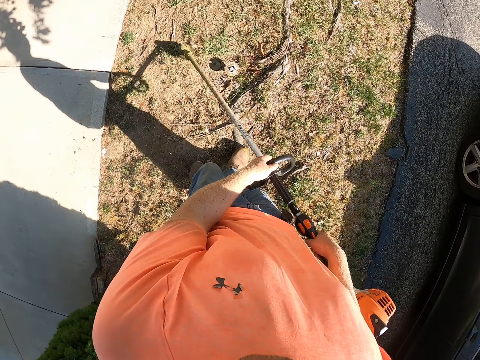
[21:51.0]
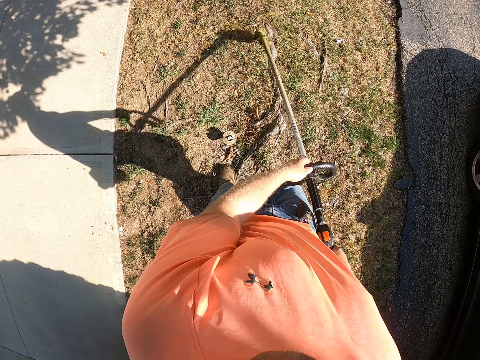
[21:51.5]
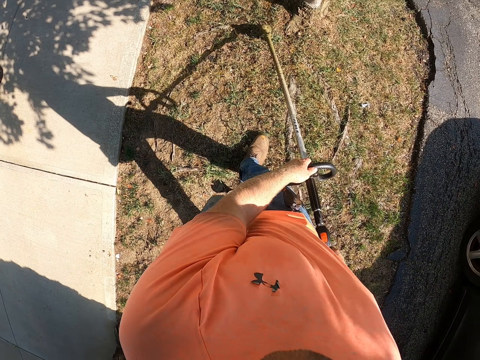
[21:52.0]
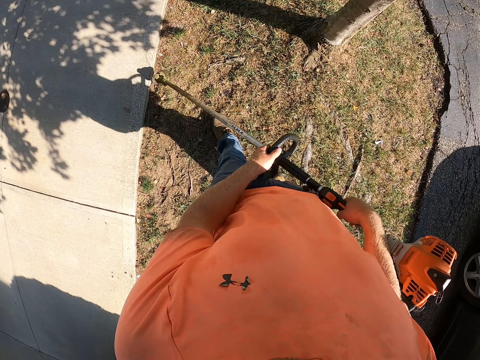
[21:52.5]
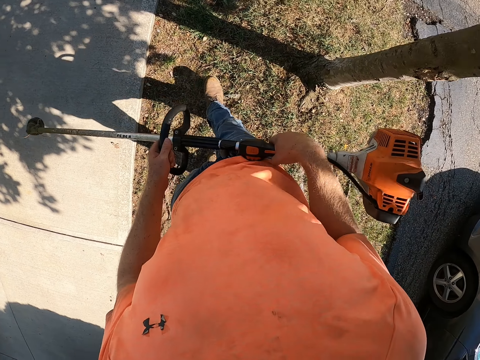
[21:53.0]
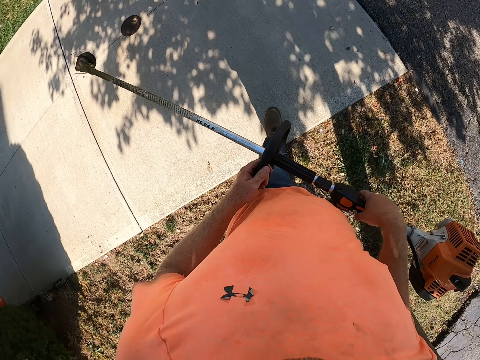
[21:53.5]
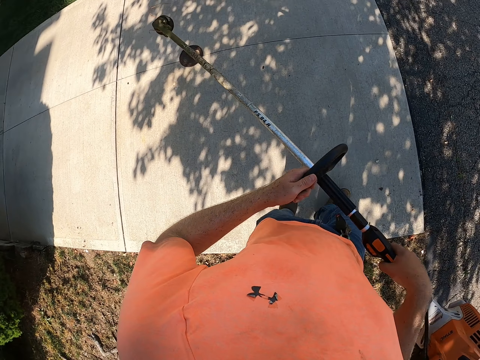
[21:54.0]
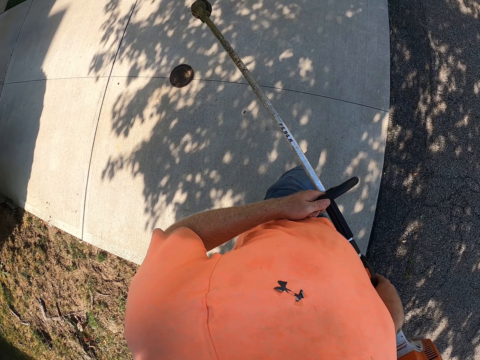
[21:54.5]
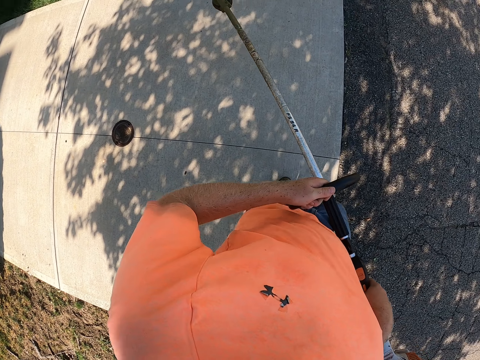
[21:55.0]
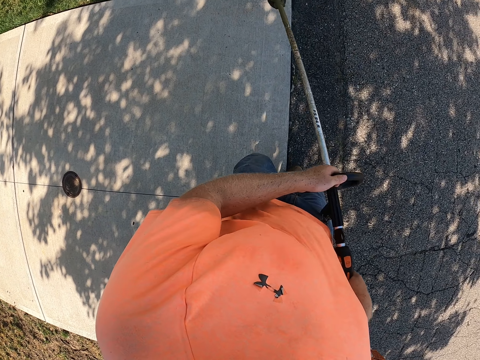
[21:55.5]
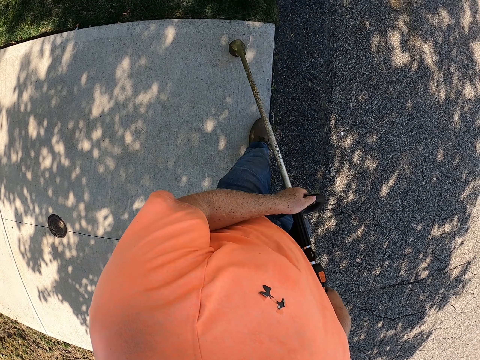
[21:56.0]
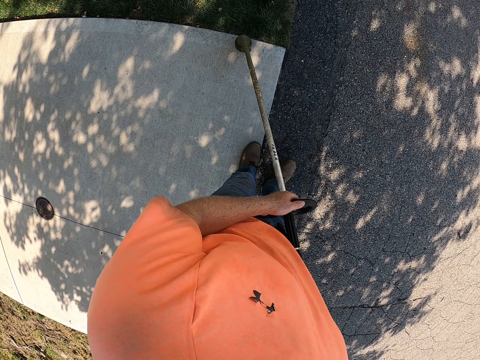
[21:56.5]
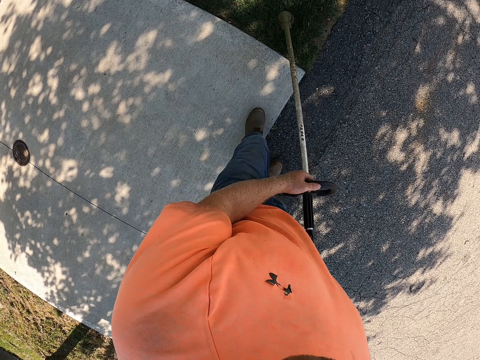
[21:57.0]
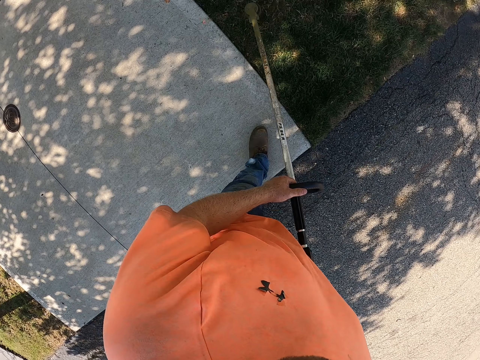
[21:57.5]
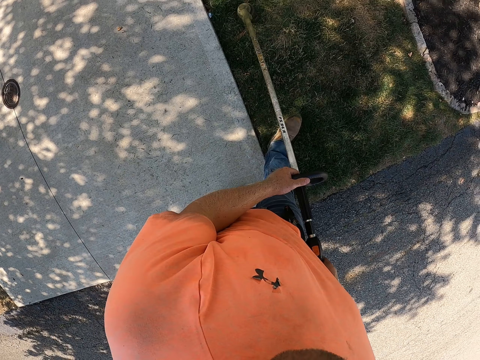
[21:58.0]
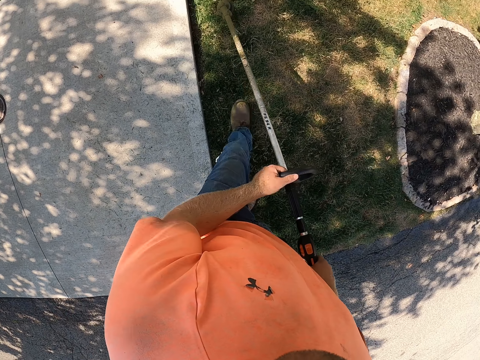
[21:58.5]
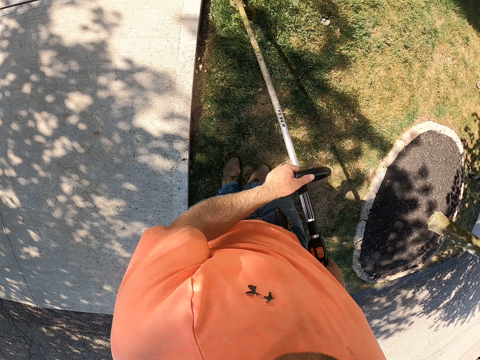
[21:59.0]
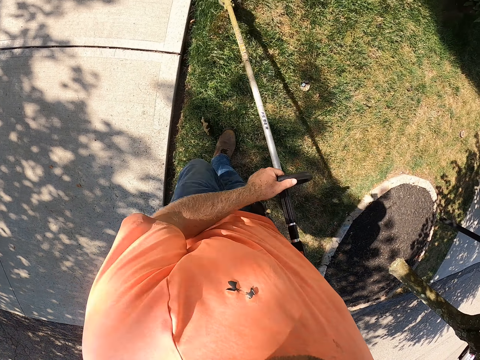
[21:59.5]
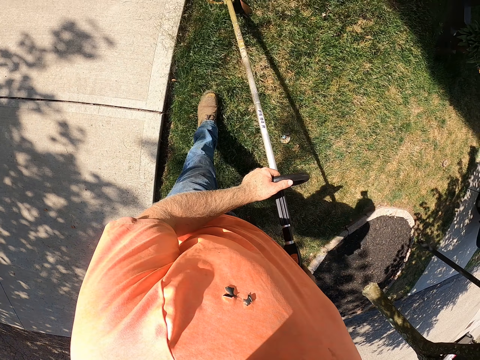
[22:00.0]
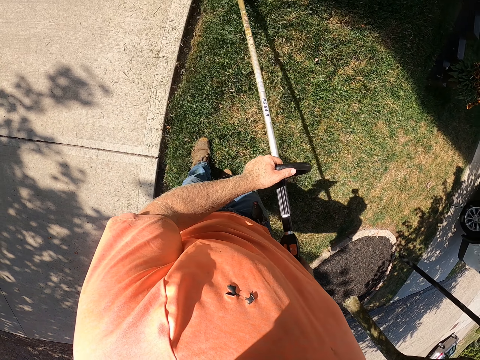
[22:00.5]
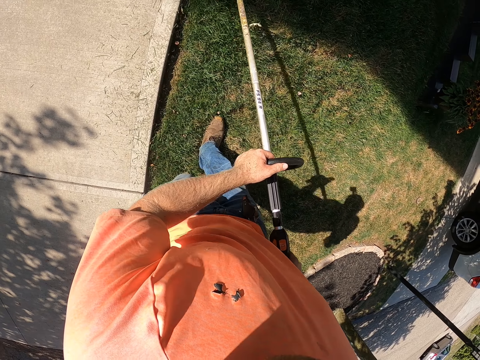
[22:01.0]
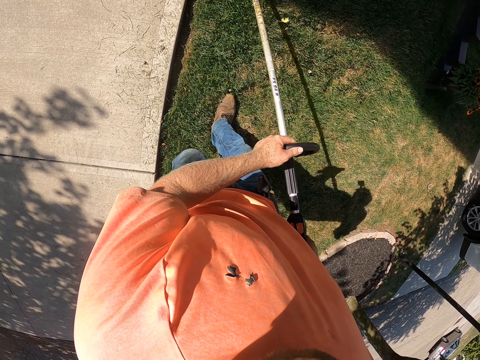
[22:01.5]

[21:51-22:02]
The camera wearer holds the string trimmer or grass cutter with his hands. He walks on the sidewalk. He cuts the grass with the string trimmer with both hands.

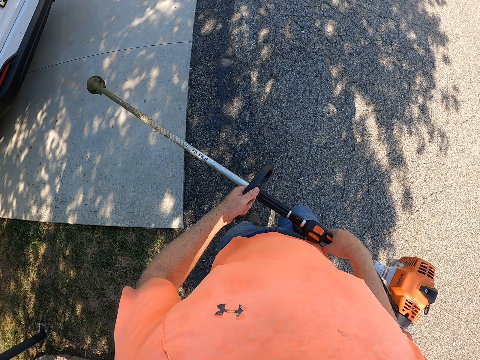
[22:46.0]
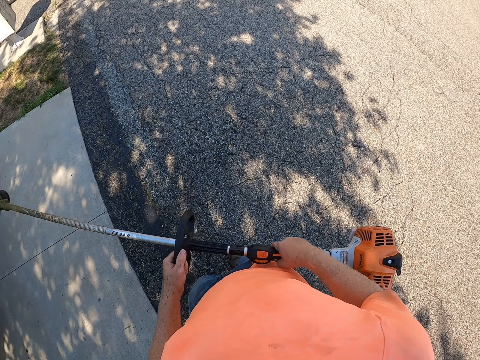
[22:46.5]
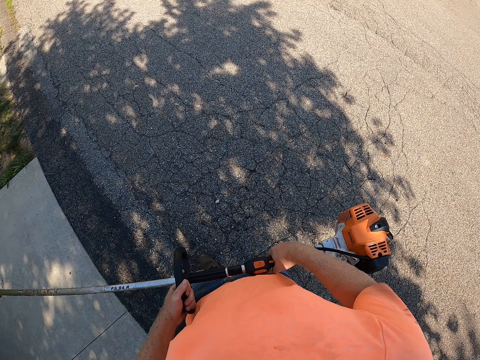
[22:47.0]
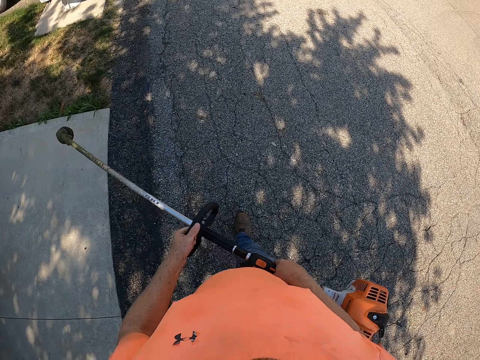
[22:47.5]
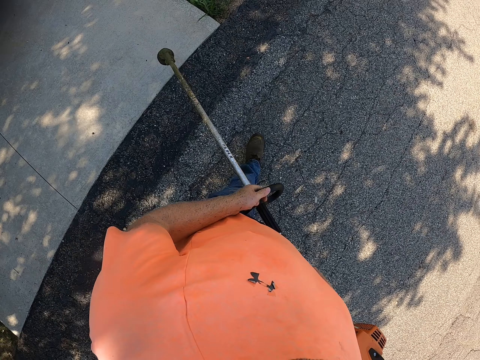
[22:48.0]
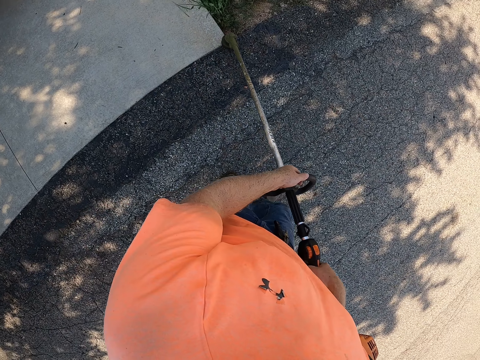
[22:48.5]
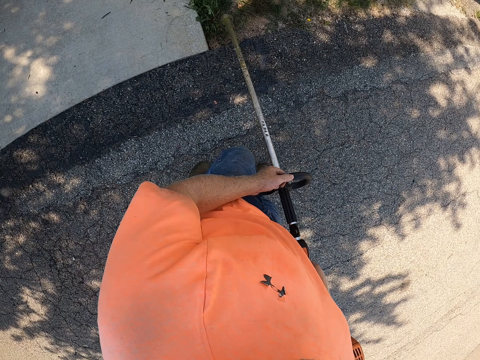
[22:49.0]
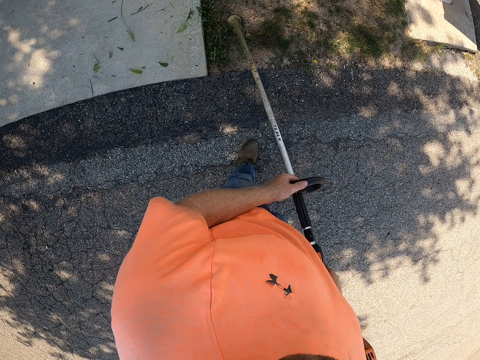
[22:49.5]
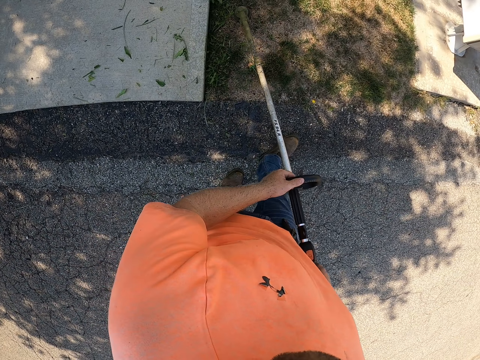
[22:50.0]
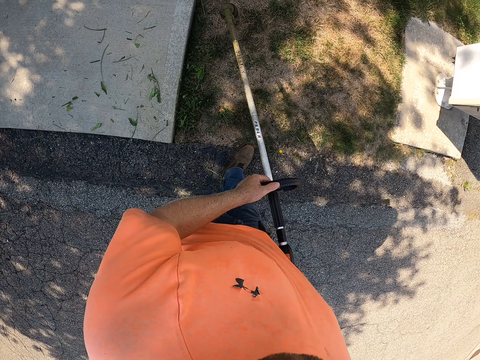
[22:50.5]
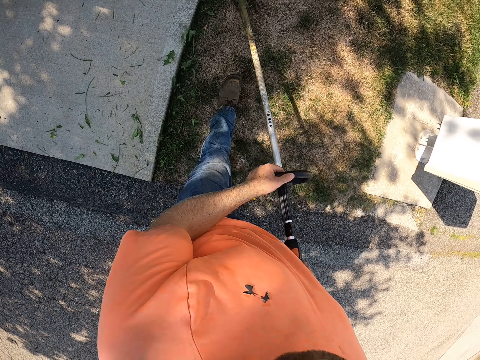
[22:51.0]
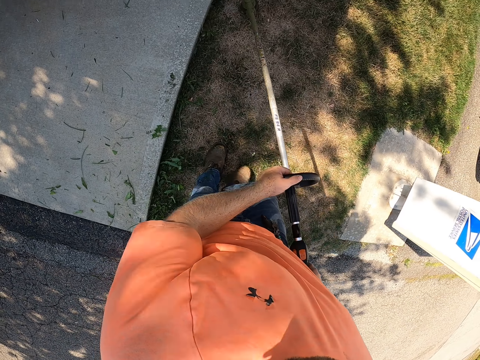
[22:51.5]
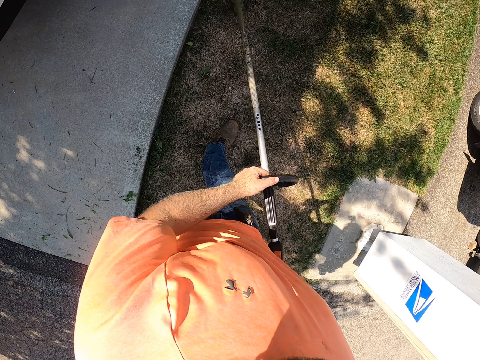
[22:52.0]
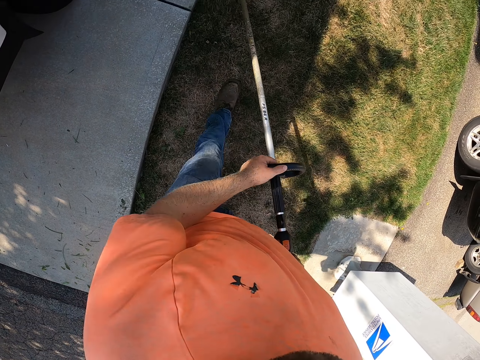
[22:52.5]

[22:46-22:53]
The camera wearer trims grasses on the lawn with the grass trimmer in his hands.

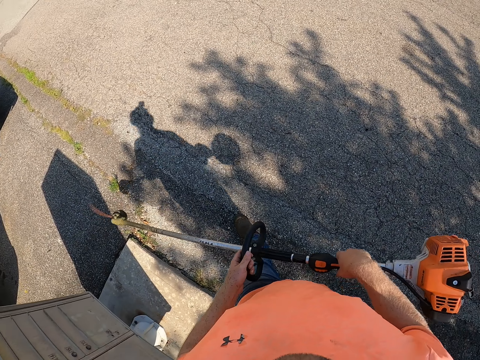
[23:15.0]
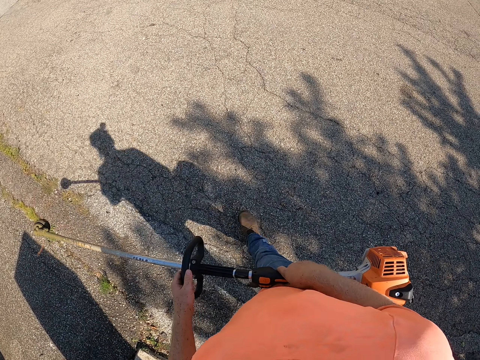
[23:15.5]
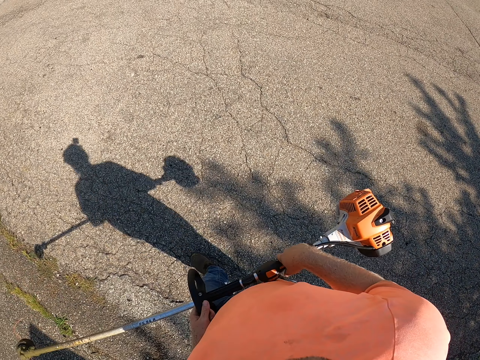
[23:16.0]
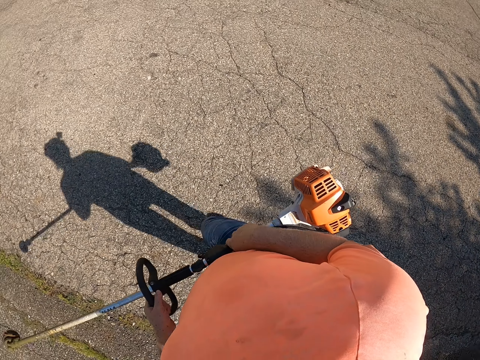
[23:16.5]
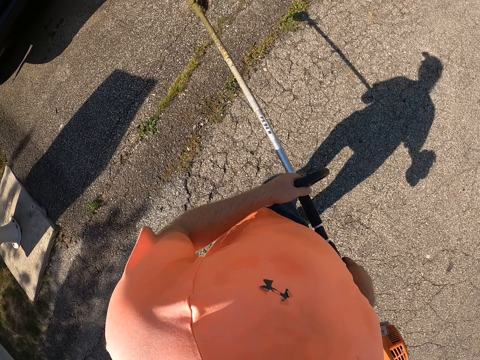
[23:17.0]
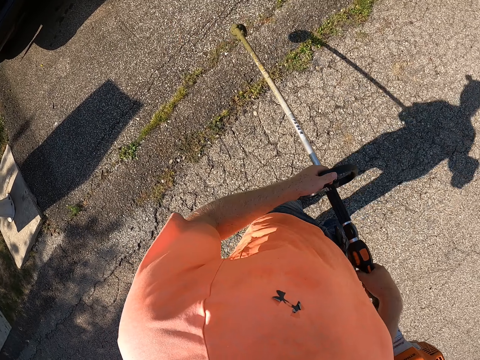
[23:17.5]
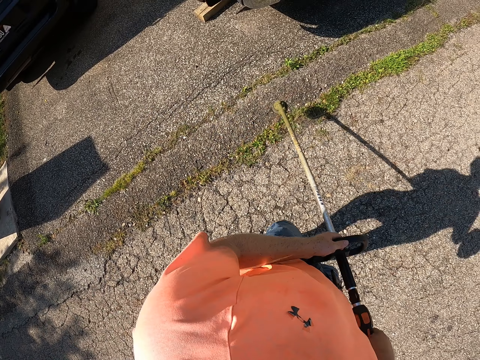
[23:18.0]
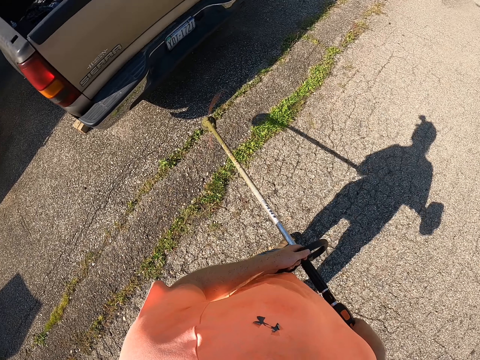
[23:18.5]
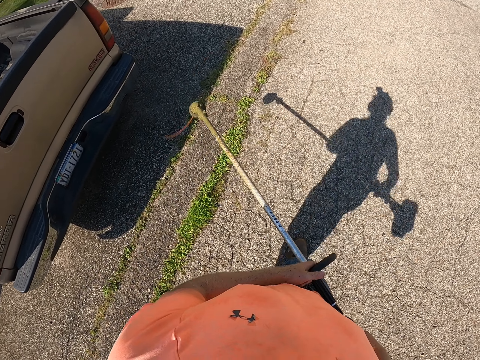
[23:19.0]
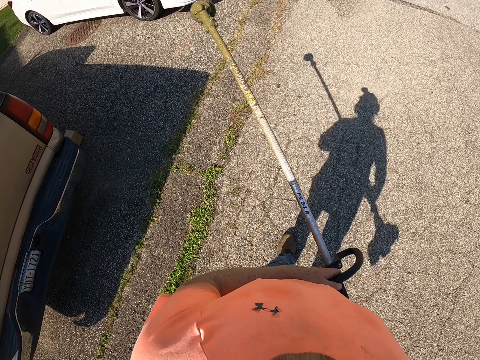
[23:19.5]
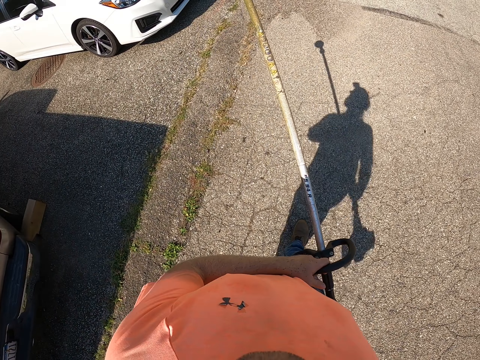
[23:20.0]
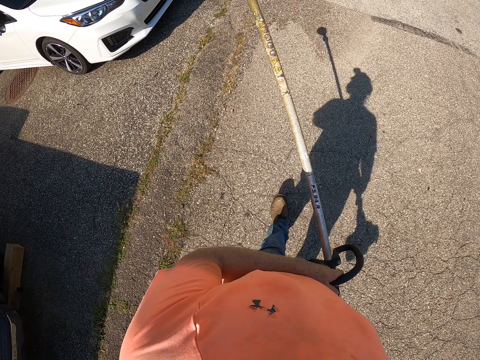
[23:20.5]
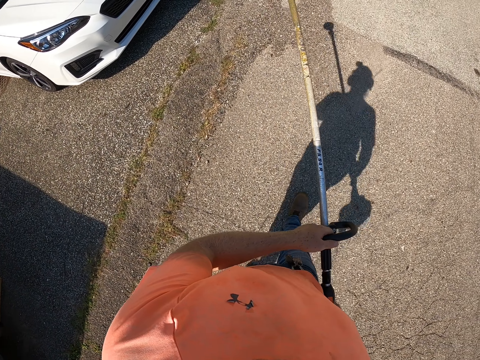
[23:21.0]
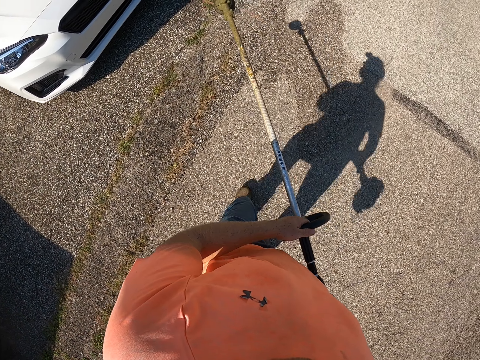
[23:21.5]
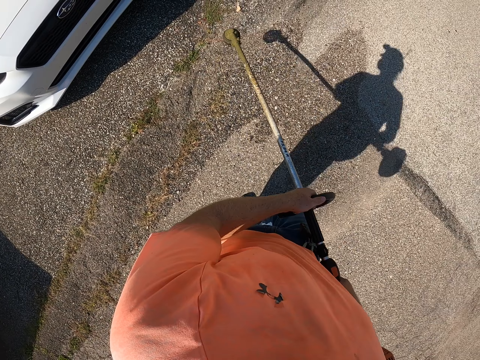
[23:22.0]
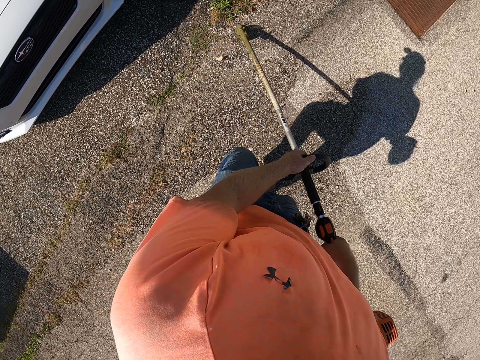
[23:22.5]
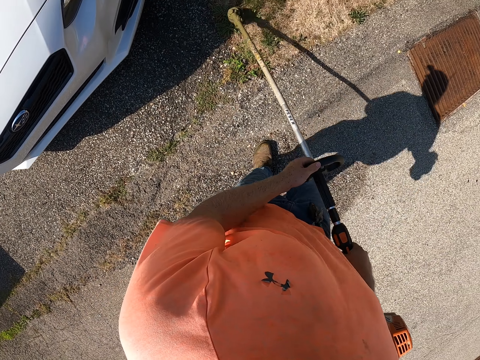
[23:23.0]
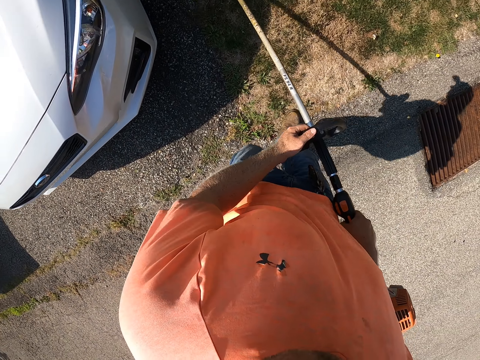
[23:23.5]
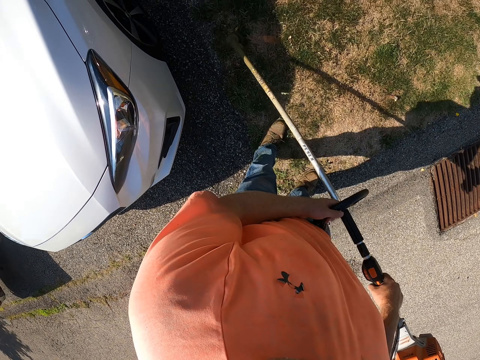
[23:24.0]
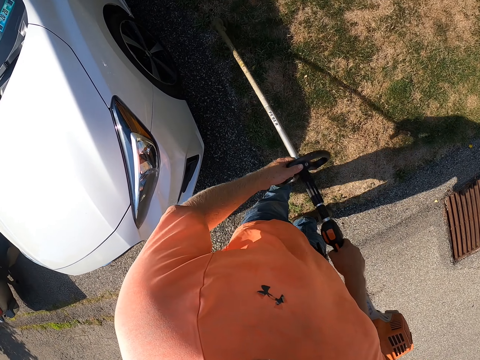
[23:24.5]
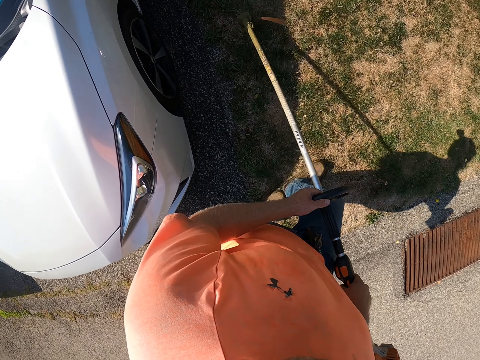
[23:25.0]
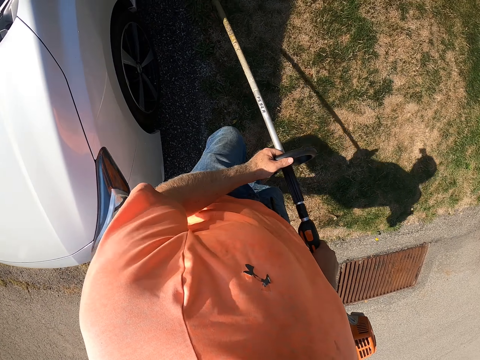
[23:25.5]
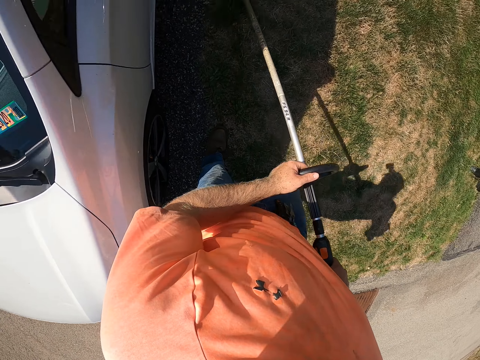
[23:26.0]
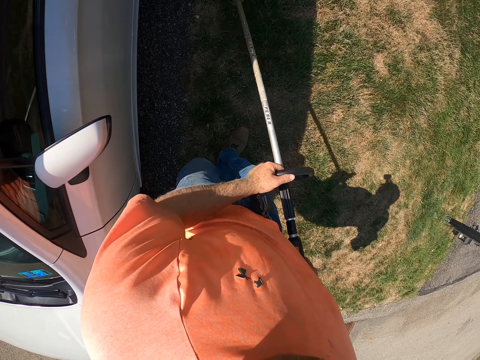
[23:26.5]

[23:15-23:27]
The camera wearer walks in the compound. He trims grasses on the lawn with the grass trimmer in his hands.
